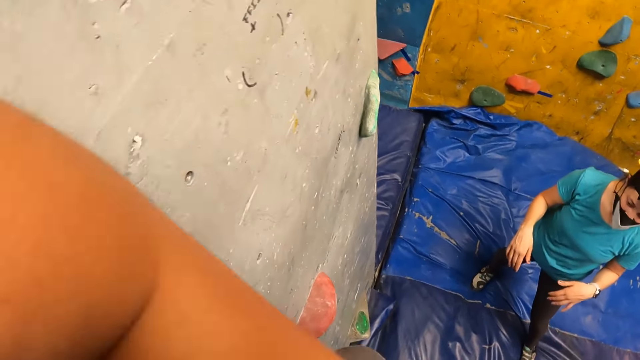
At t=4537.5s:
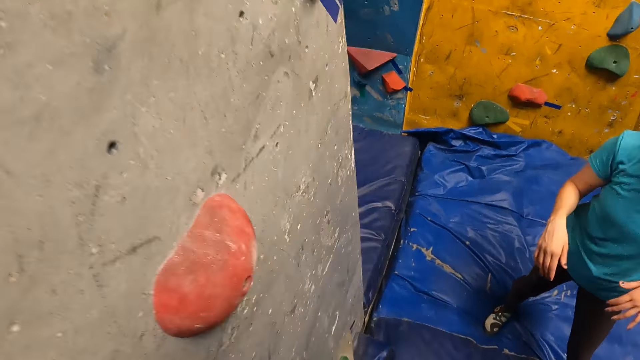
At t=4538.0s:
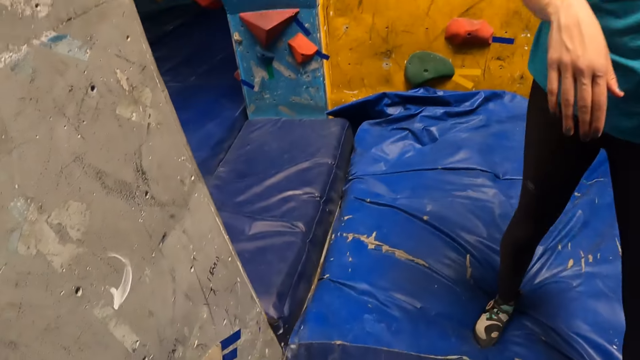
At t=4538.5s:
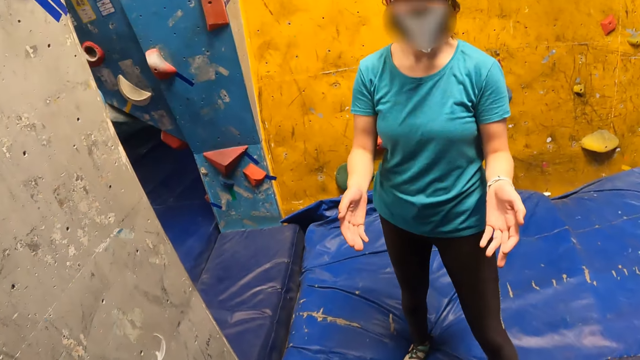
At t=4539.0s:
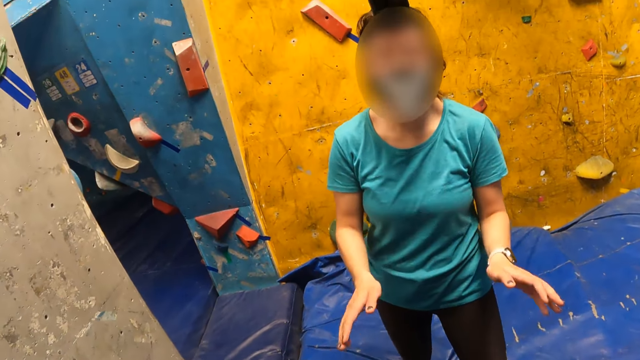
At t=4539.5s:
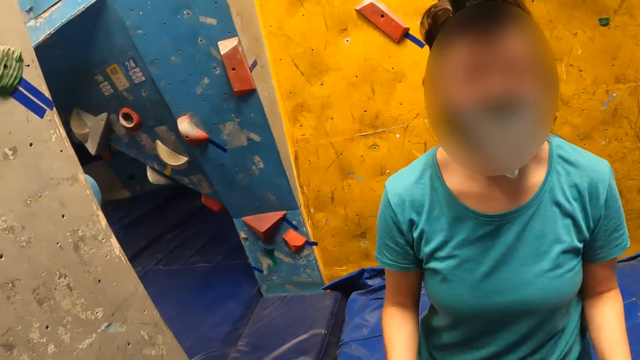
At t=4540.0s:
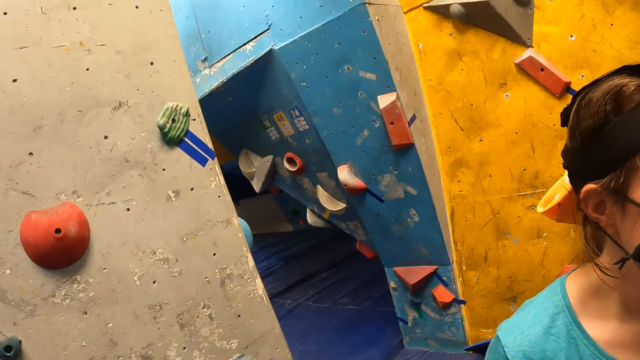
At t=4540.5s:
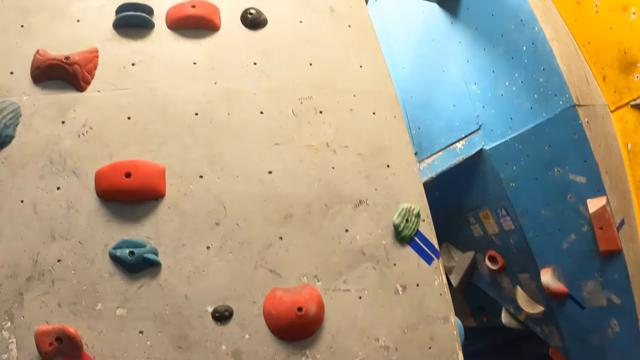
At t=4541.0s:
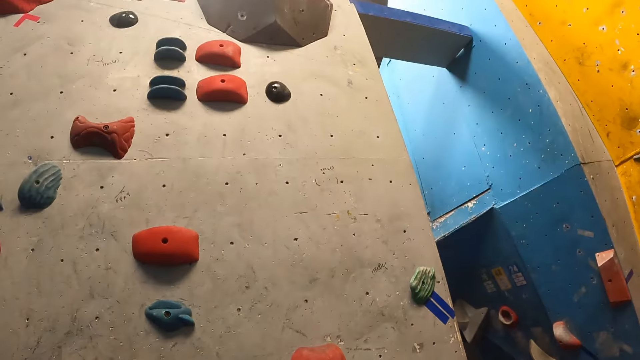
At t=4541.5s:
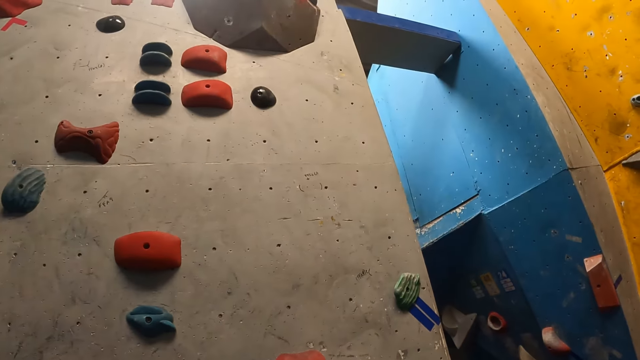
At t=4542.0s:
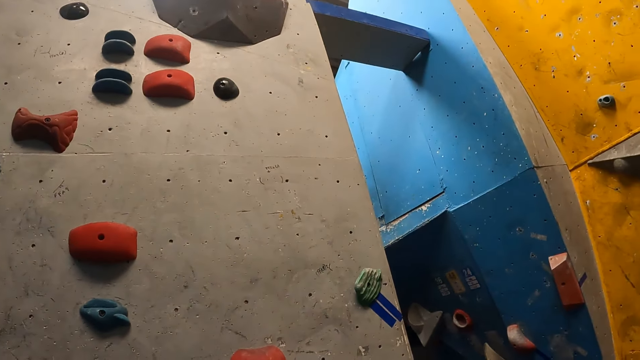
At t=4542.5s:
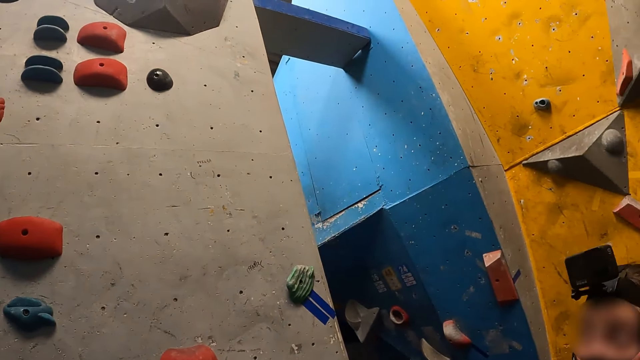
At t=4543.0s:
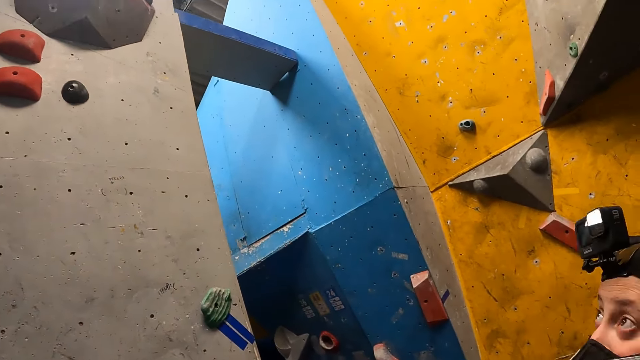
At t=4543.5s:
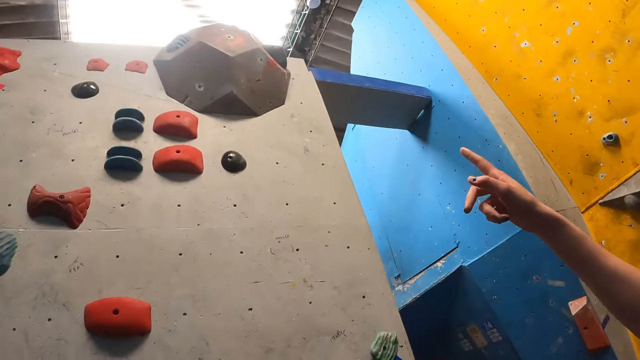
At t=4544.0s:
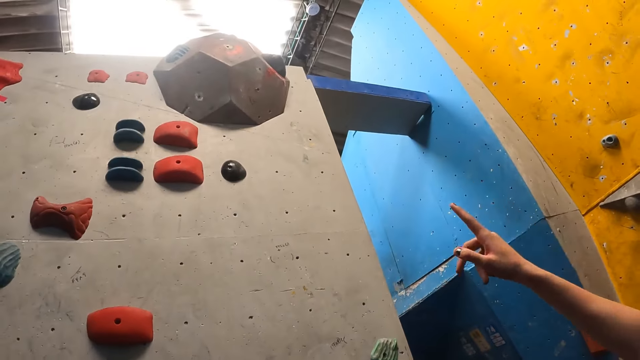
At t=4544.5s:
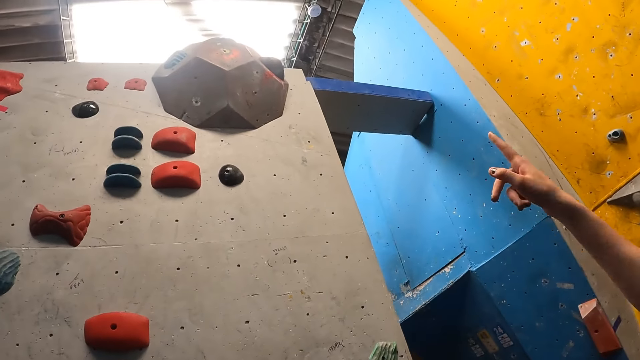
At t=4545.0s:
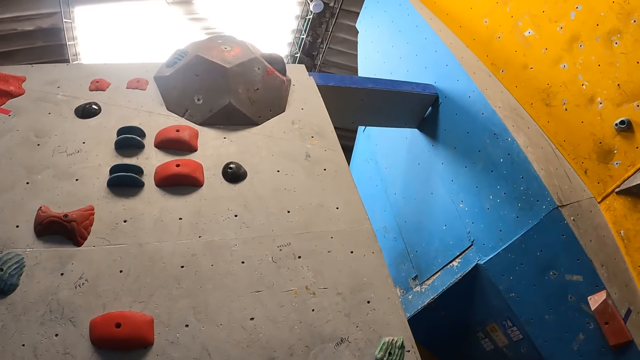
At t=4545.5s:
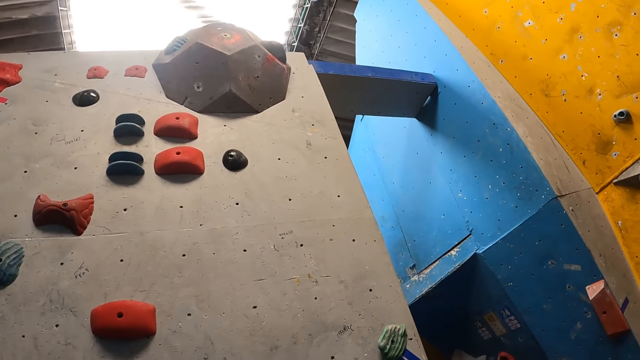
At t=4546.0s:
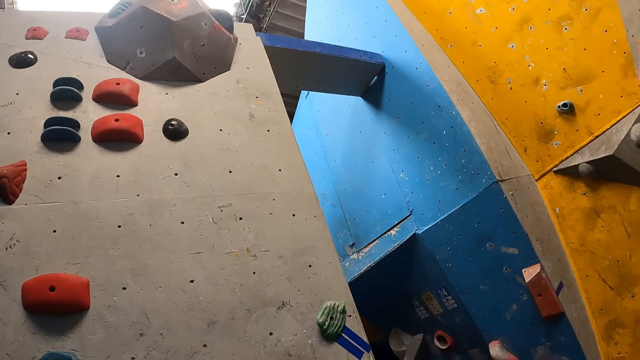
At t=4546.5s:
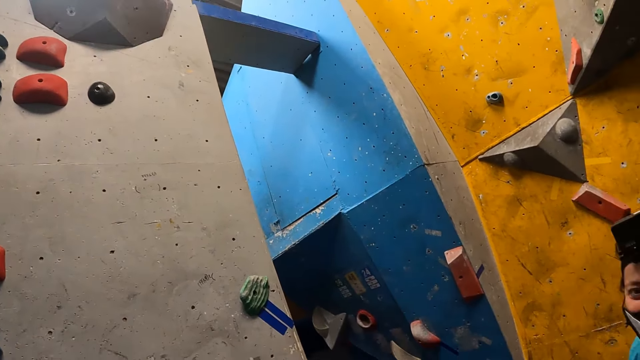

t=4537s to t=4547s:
The camera wearer jumps down from the bouldering wall. They converse with the woman. The woman moves the hands. The woman points to a bouldering hold with her right index finger.

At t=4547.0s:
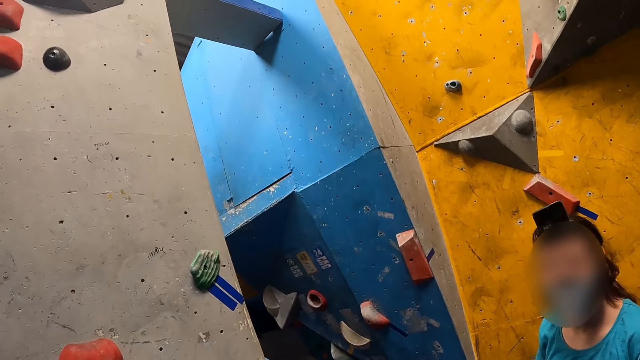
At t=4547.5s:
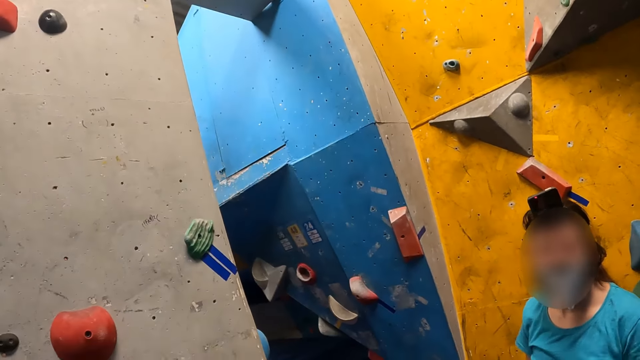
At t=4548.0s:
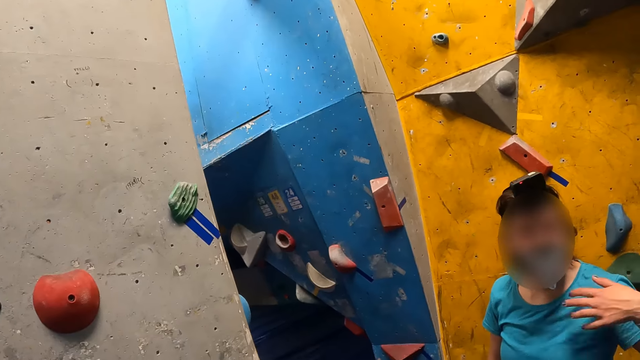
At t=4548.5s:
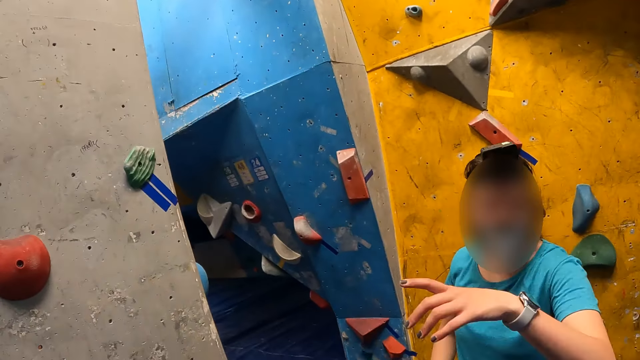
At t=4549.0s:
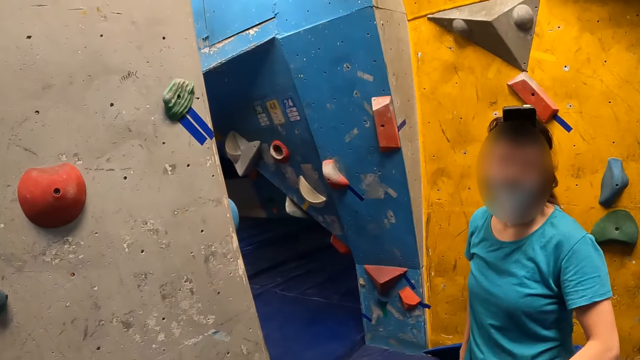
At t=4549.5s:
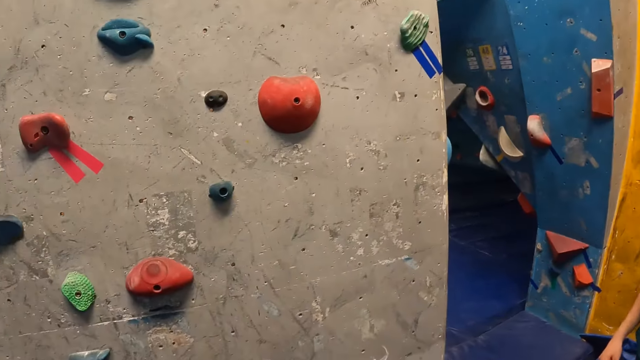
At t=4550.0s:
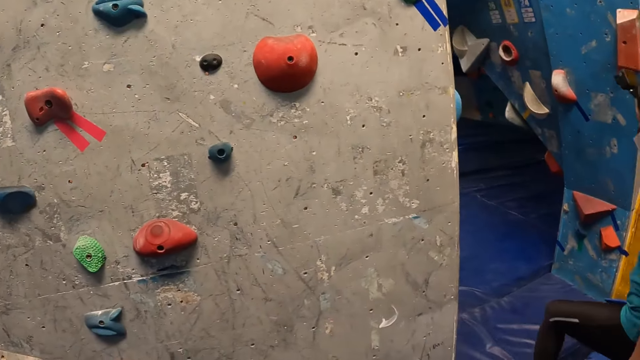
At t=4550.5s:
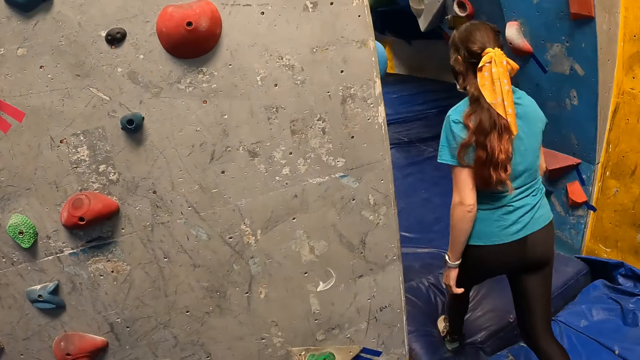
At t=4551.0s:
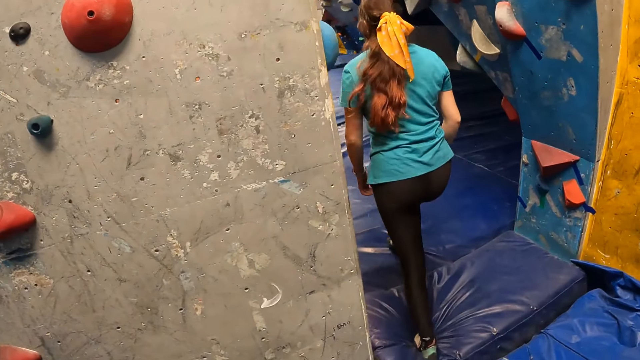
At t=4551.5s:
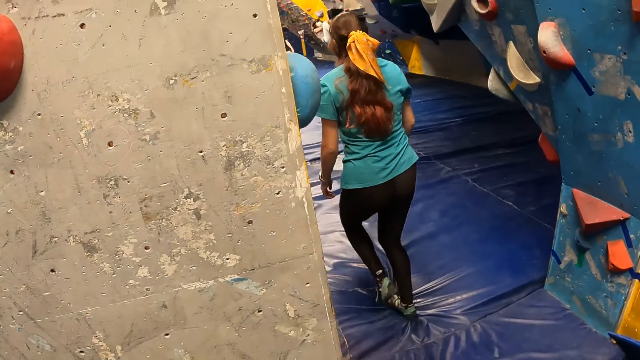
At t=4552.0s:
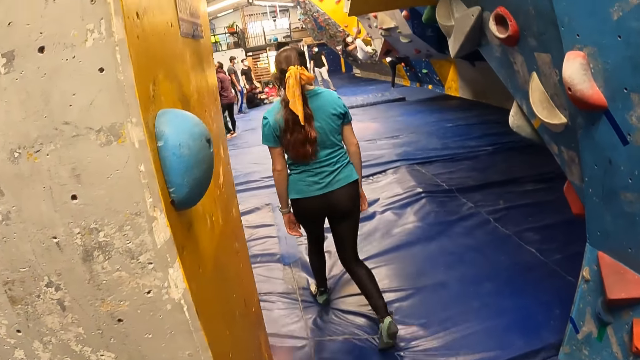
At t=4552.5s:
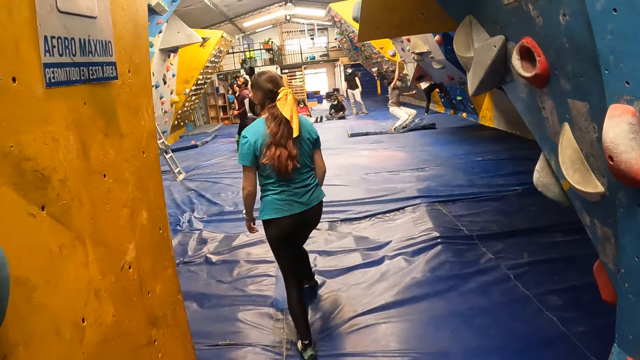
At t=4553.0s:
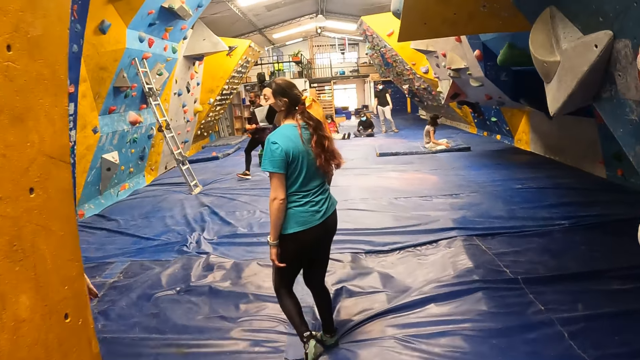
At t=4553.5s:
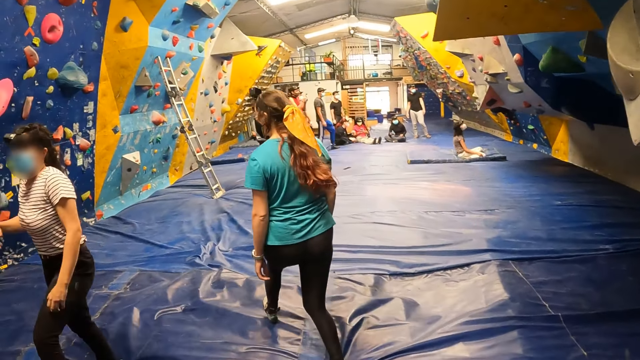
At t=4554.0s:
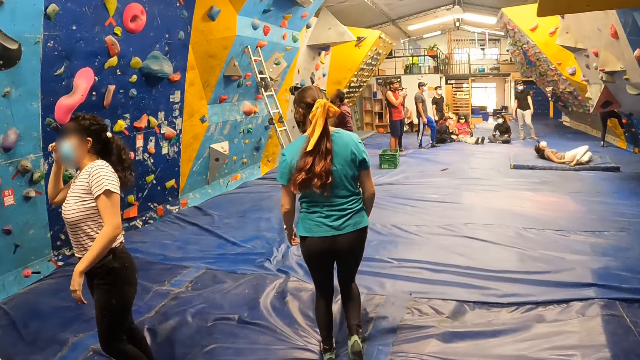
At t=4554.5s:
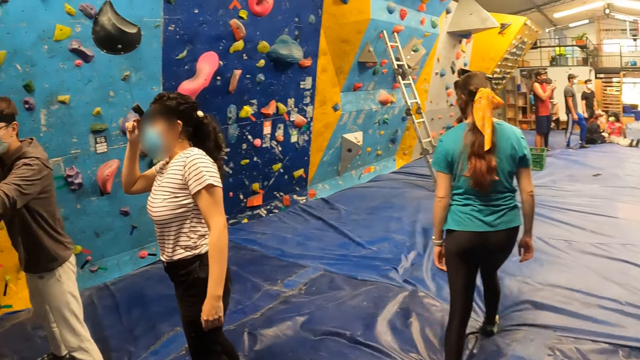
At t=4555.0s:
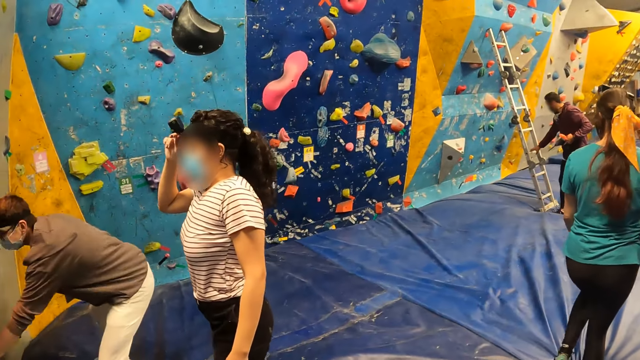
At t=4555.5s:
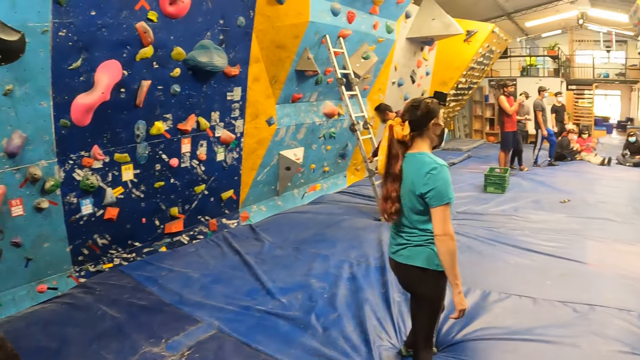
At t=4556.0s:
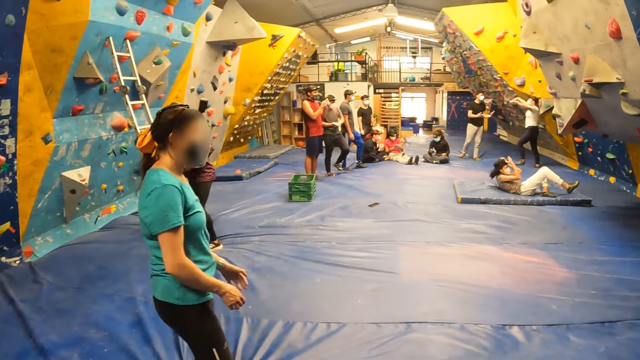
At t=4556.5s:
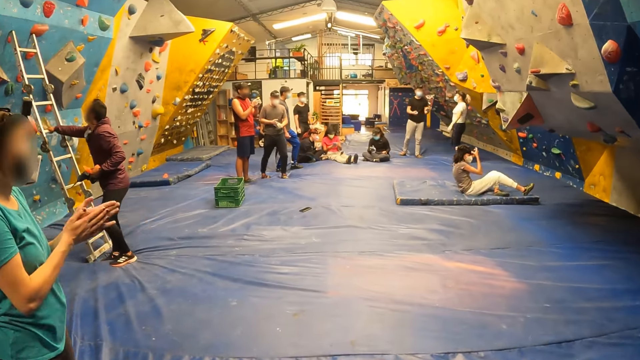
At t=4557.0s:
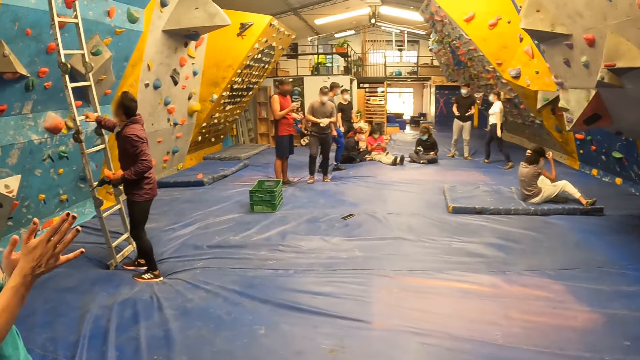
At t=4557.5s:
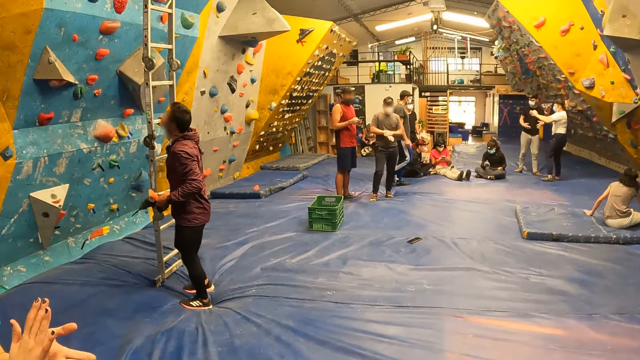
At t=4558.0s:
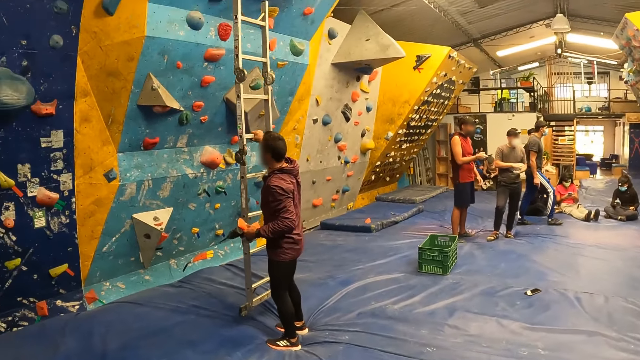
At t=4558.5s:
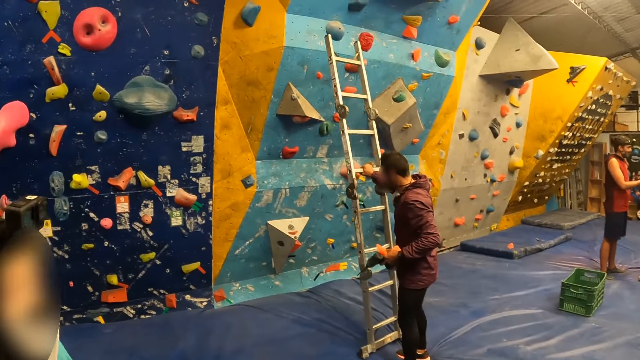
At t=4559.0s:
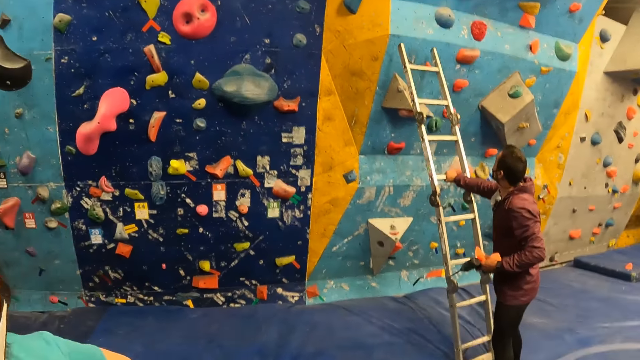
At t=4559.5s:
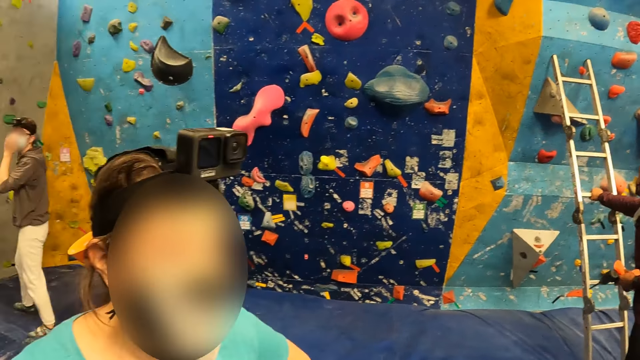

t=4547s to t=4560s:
The woman gestures to the camera wearer with her left hand. The woman walks into a section of the sport facility. The camera wearer walks into the section of the sport facility. Another lady fidgets. A man bends. Another lady works out. Another man lifts a ladder from a bouldering wall with his right hand. Another lady steps forward. Another man walks on the surface.
